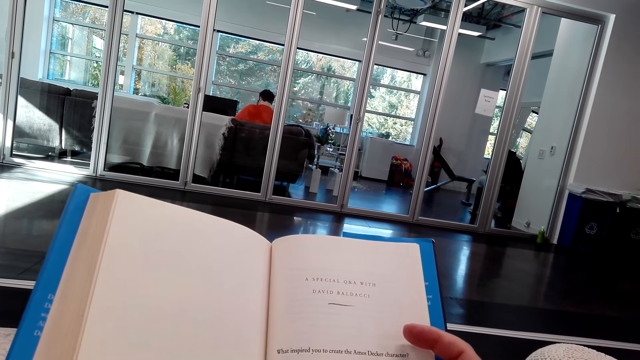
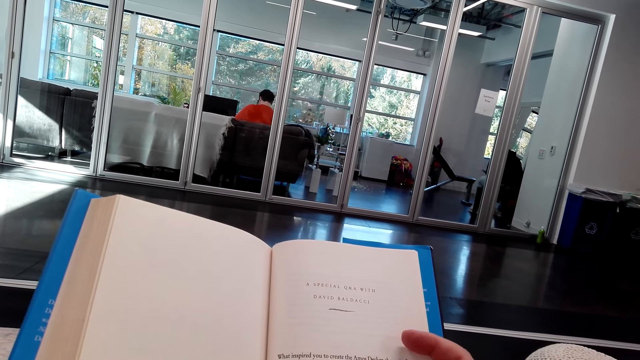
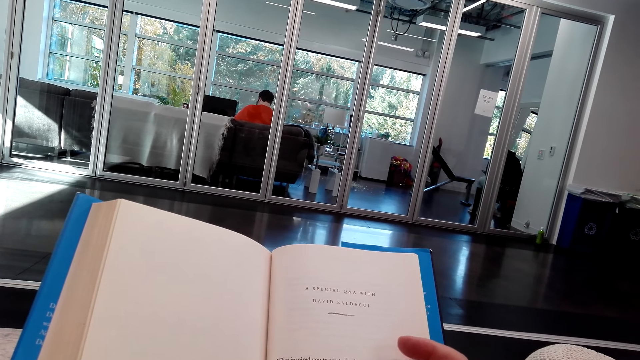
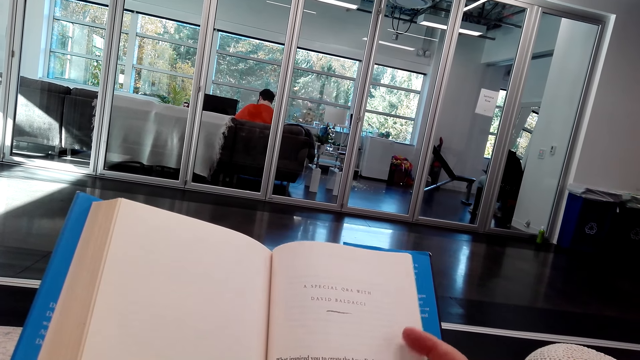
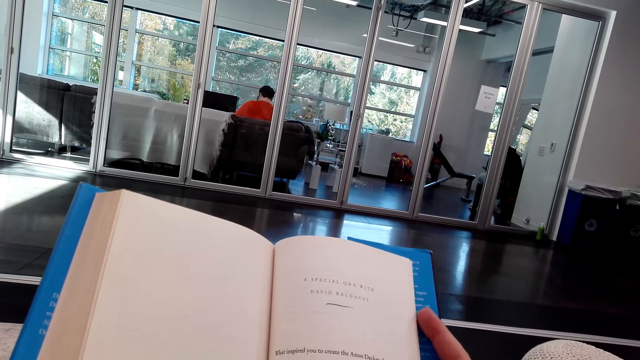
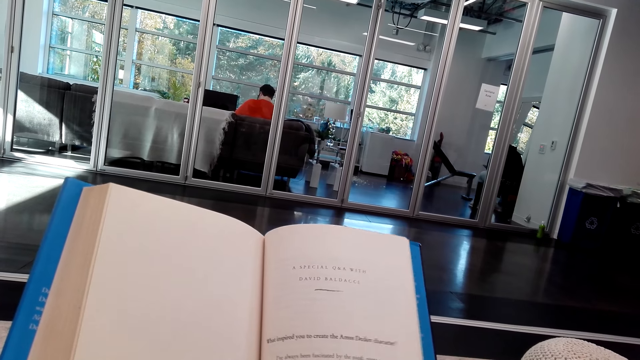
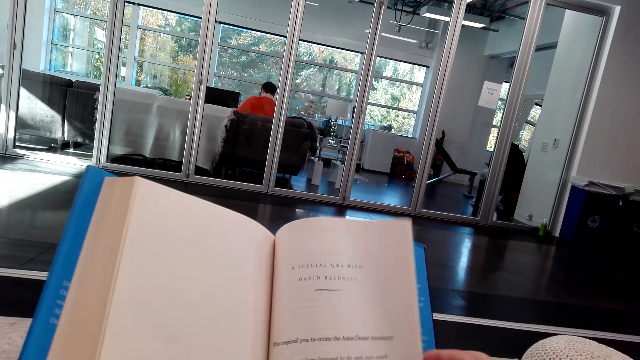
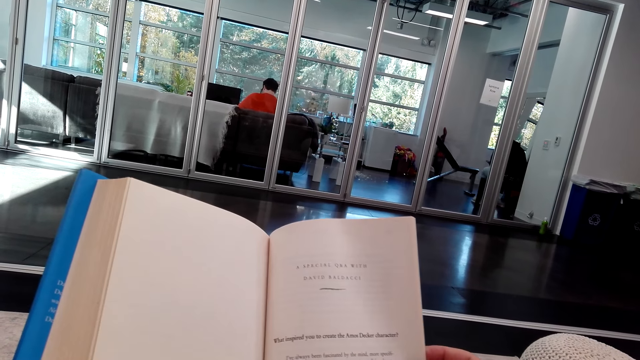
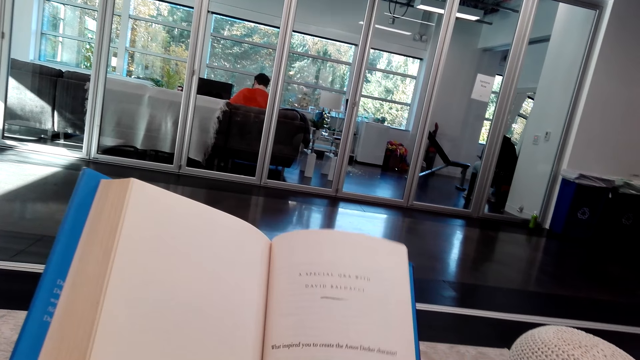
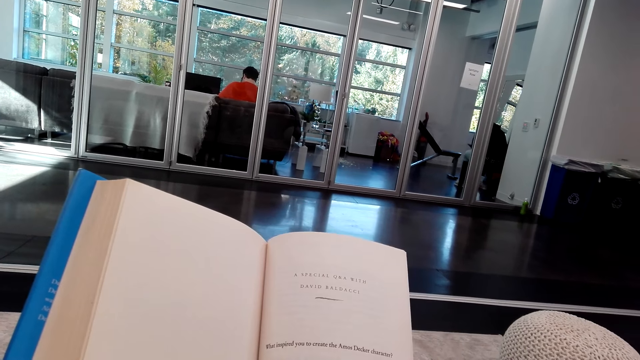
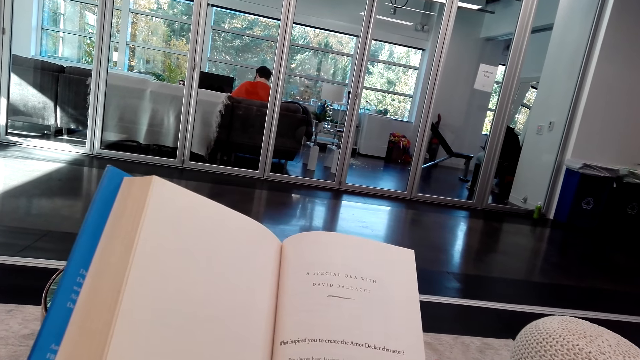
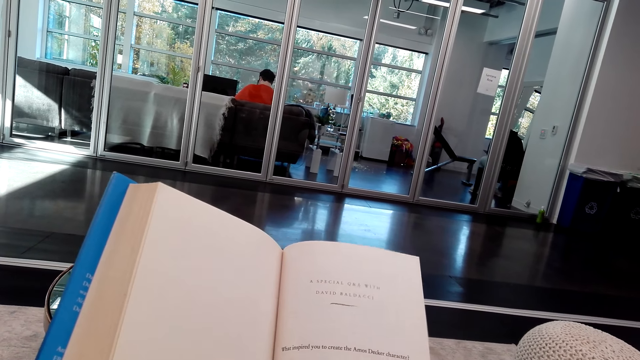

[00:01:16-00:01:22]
The camera wearer reads the novel.

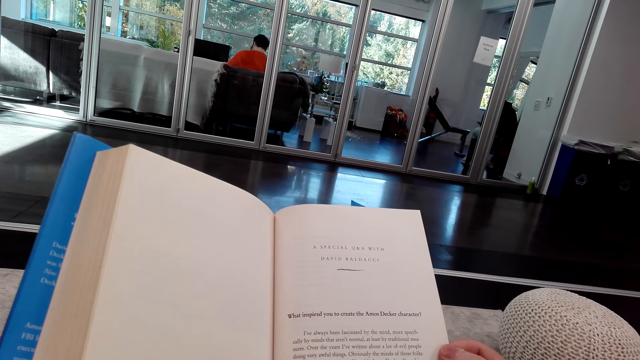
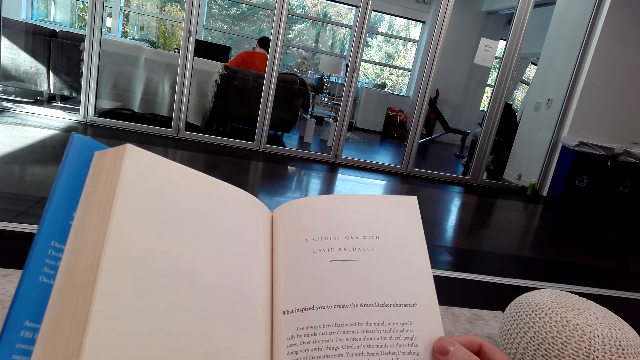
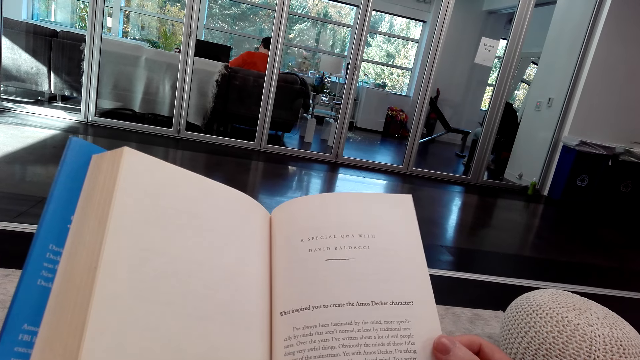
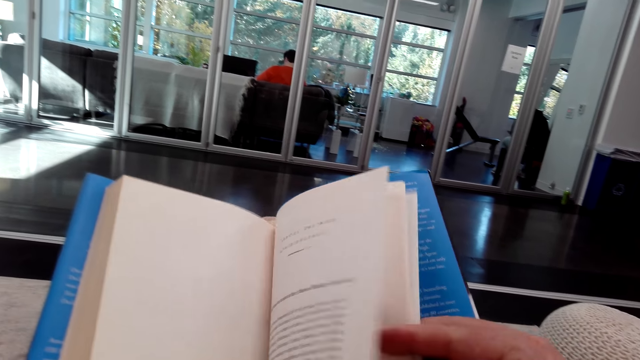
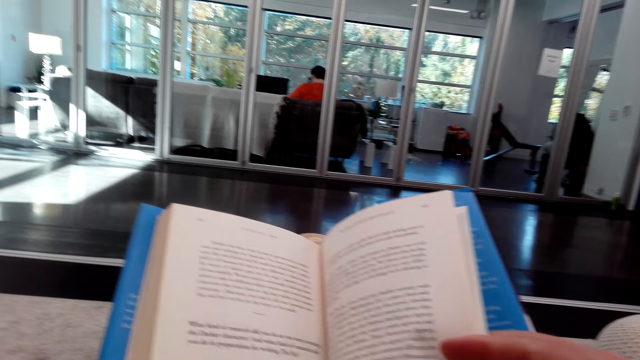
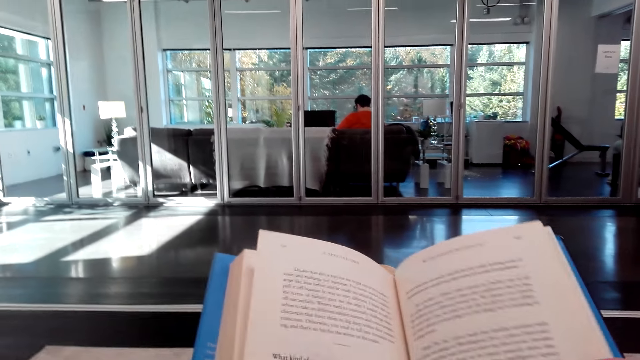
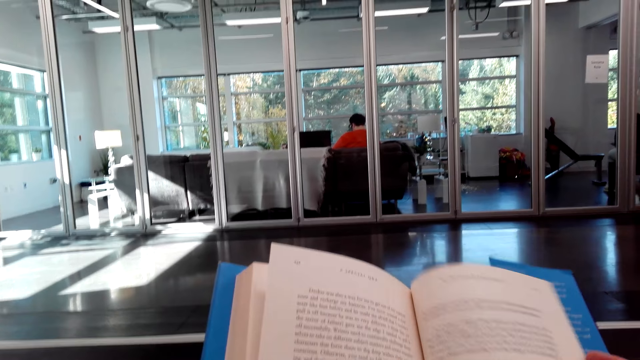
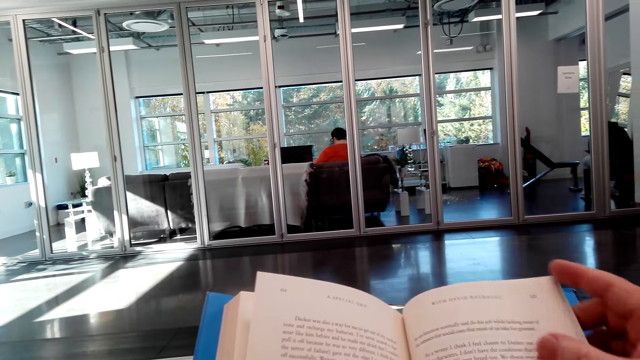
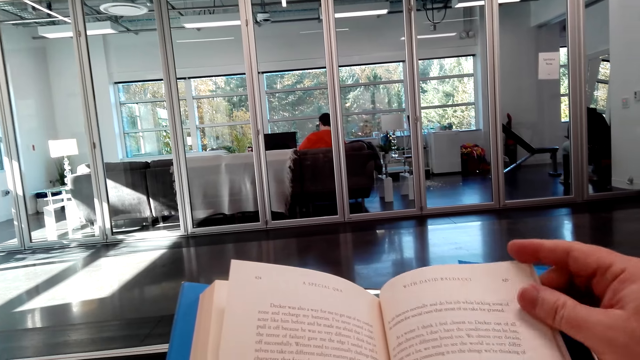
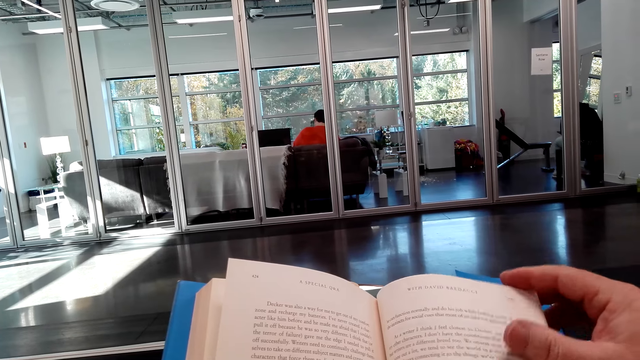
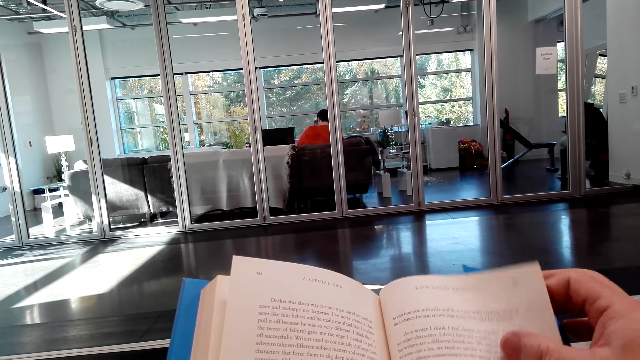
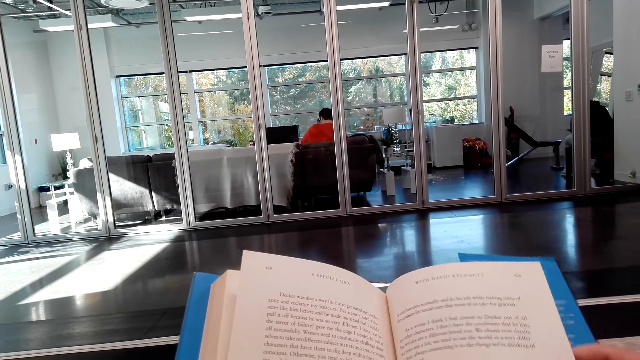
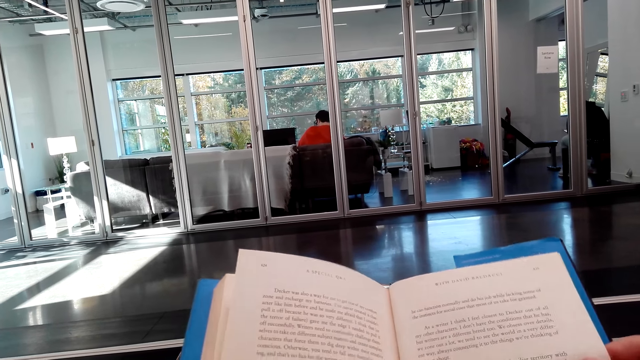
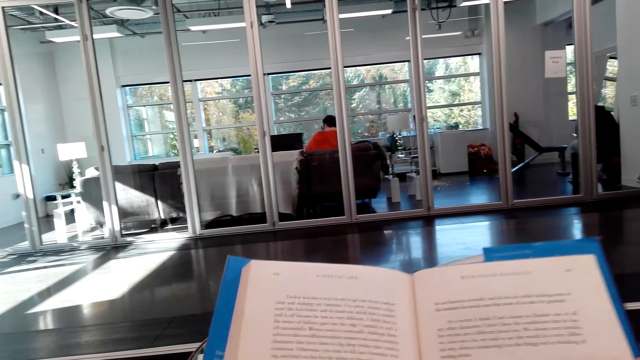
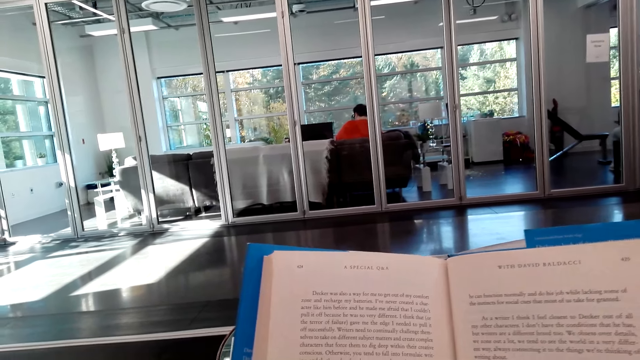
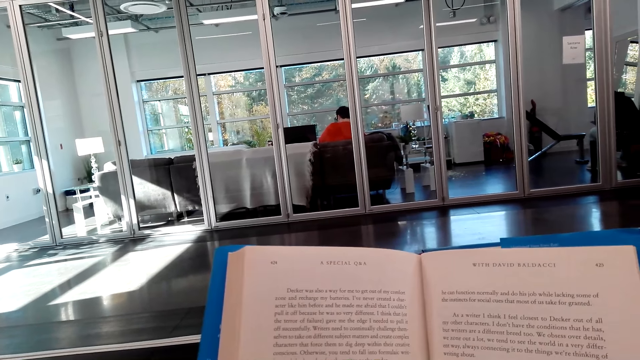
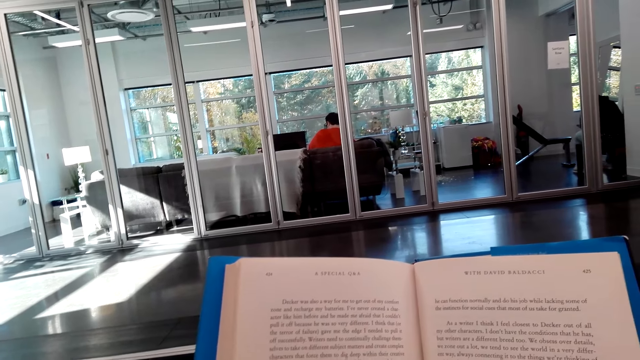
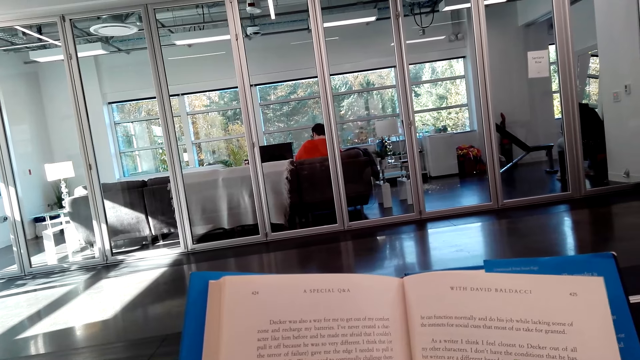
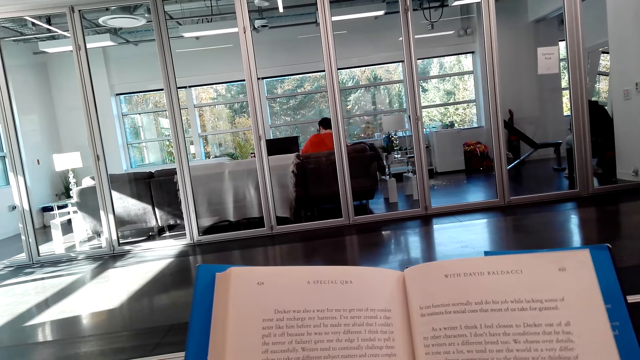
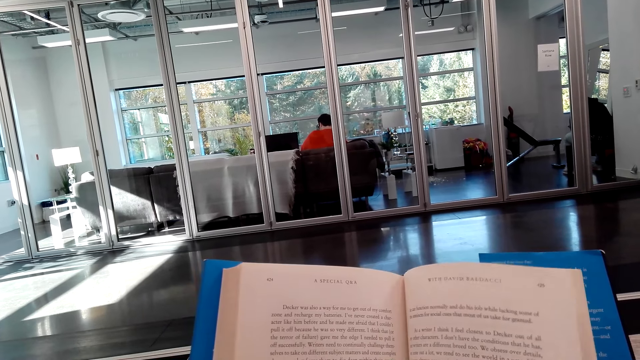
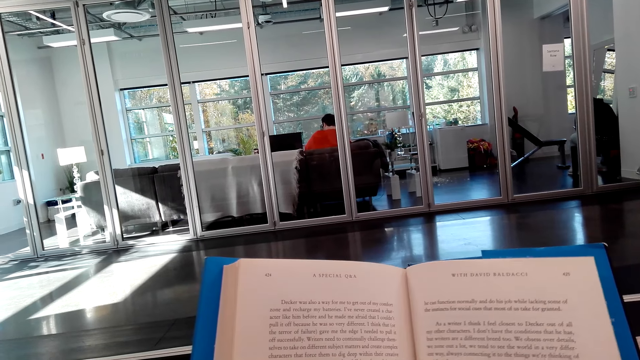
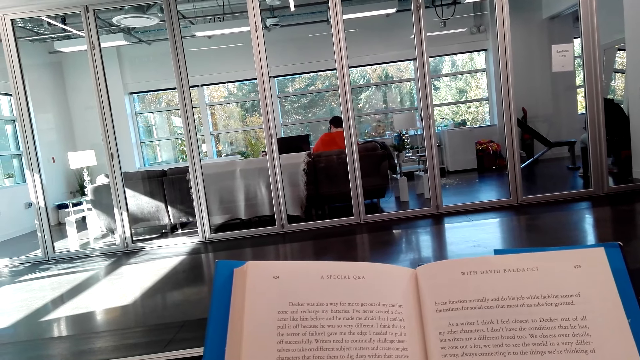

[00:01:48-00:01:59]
The camera wearer scrolls the book. They open another page. They read the book.

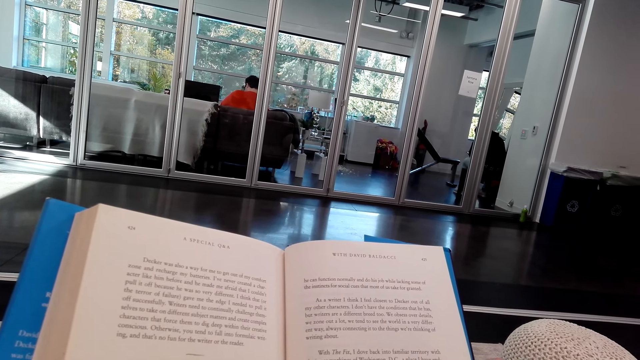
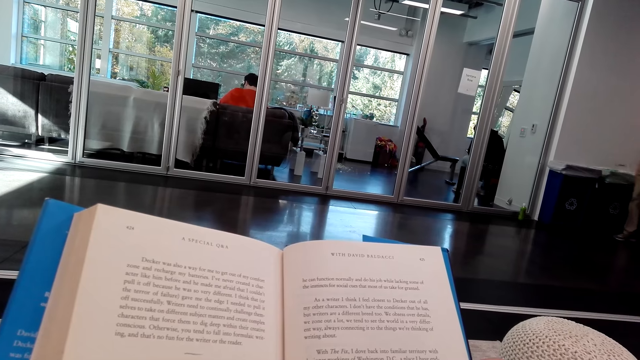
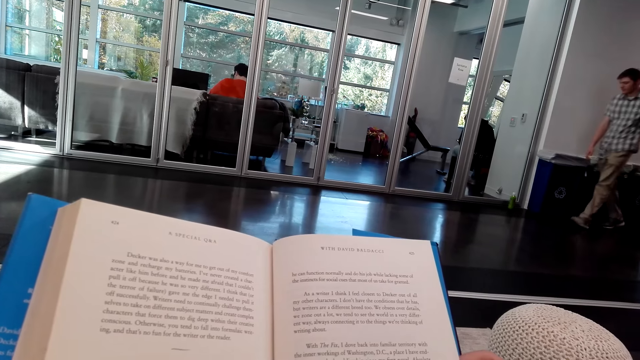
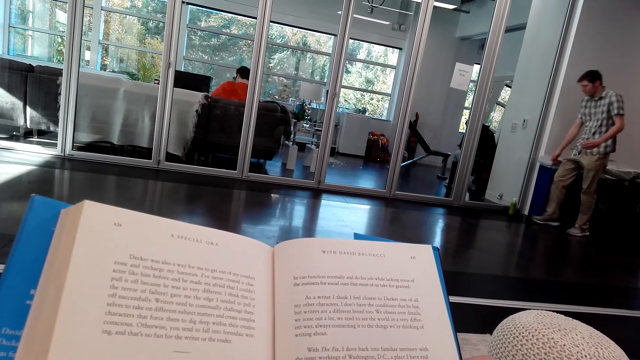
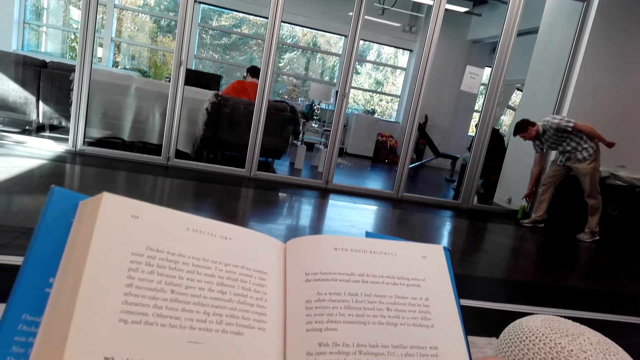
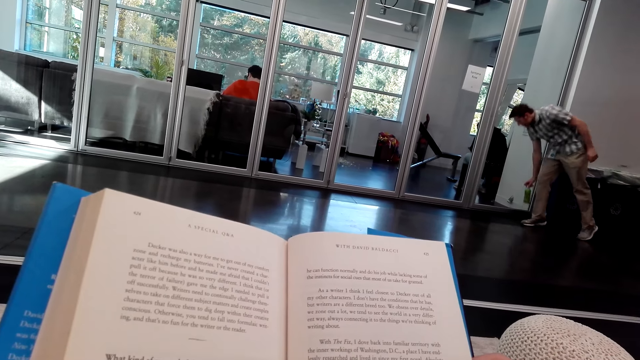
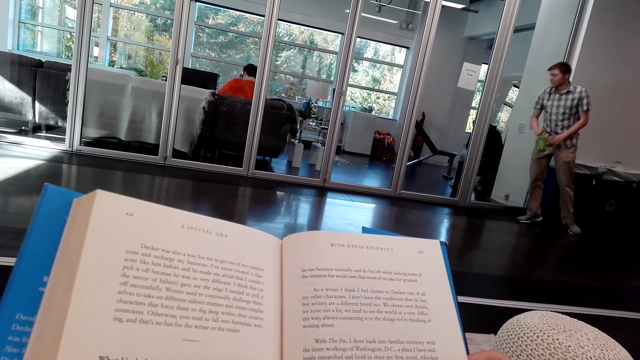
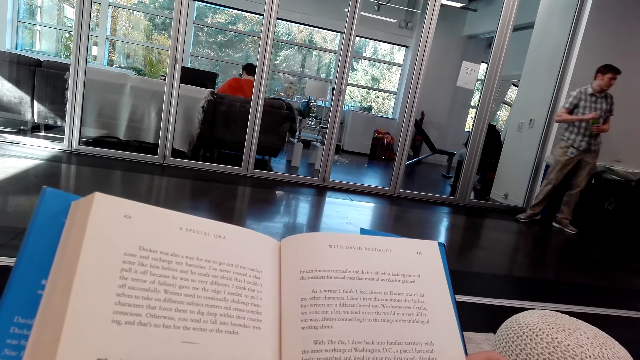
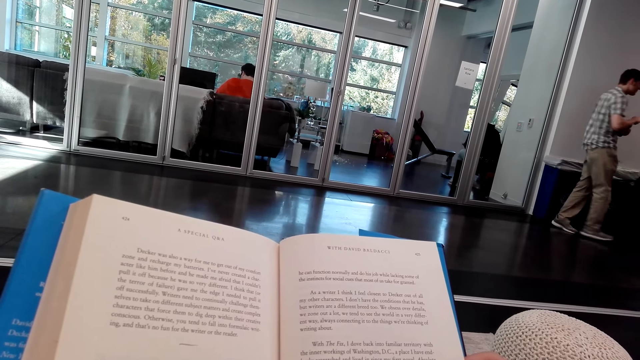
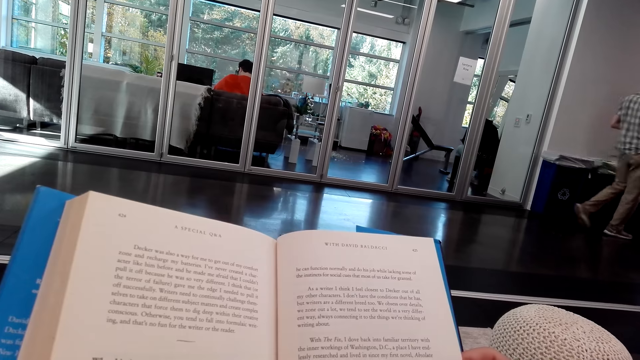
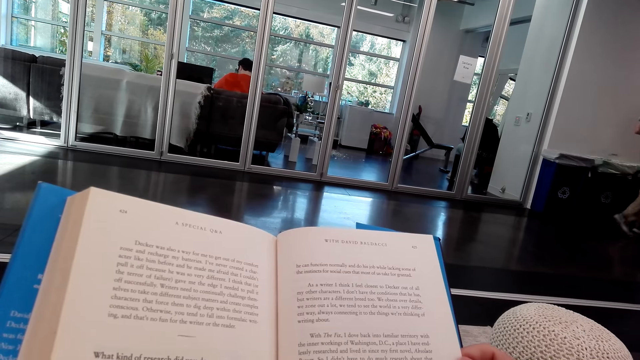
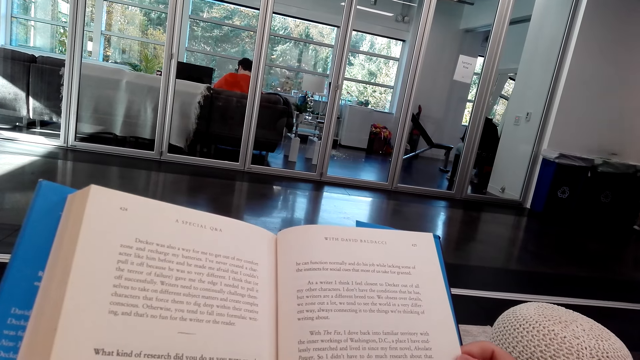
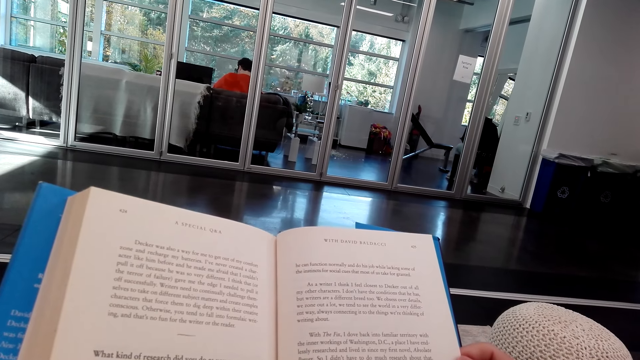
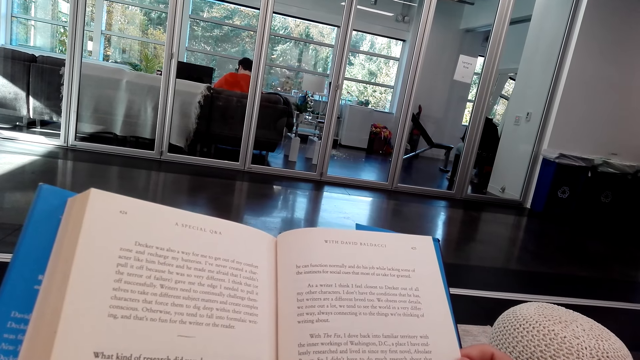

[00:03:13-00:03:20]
A person picks up a bottle. The person walks out of the room.
